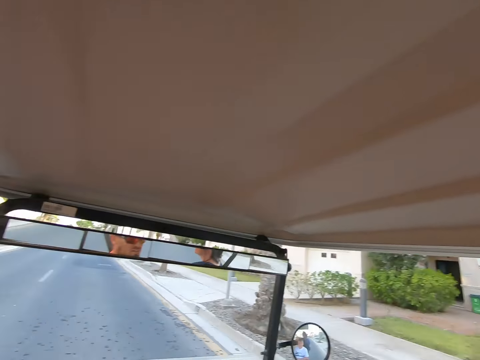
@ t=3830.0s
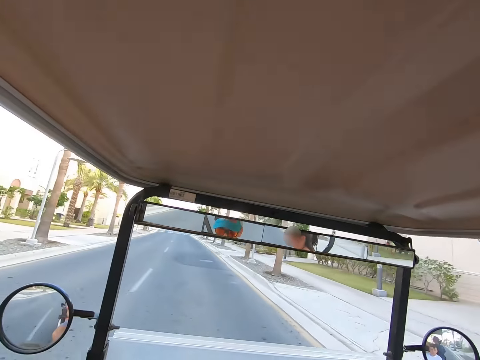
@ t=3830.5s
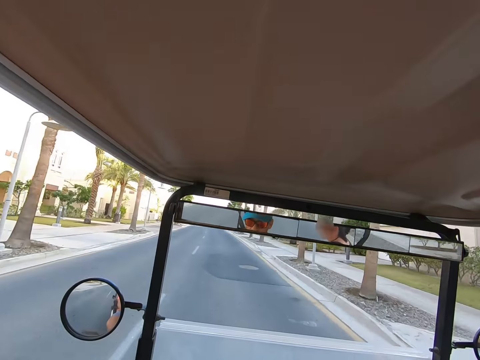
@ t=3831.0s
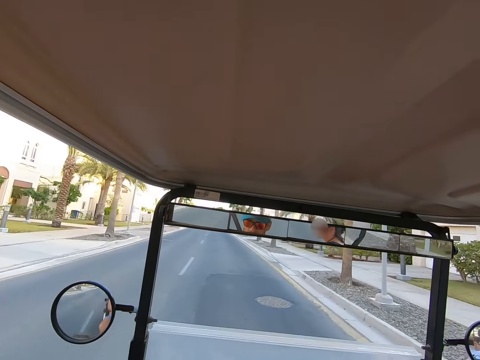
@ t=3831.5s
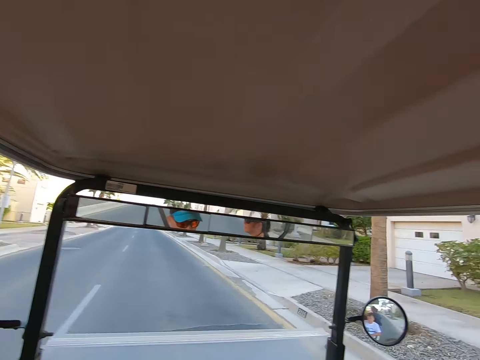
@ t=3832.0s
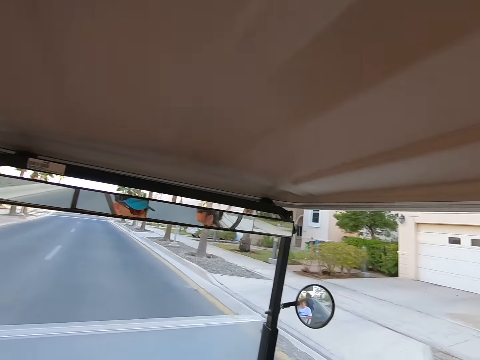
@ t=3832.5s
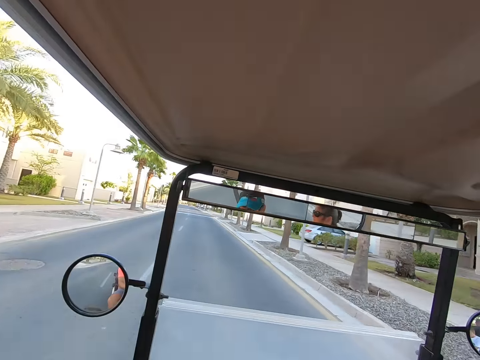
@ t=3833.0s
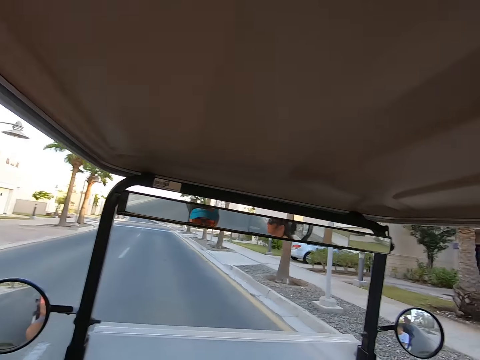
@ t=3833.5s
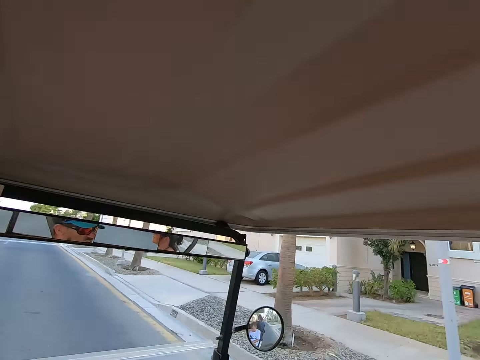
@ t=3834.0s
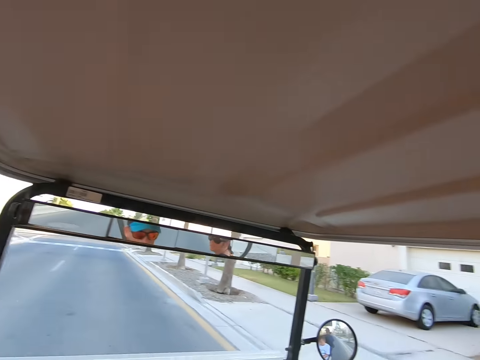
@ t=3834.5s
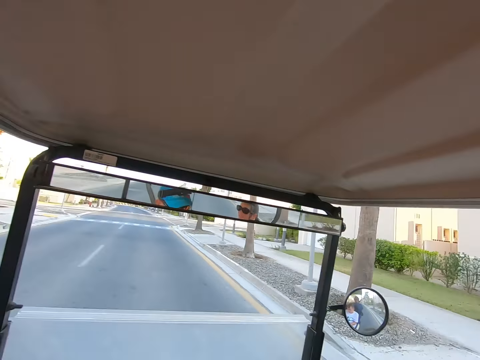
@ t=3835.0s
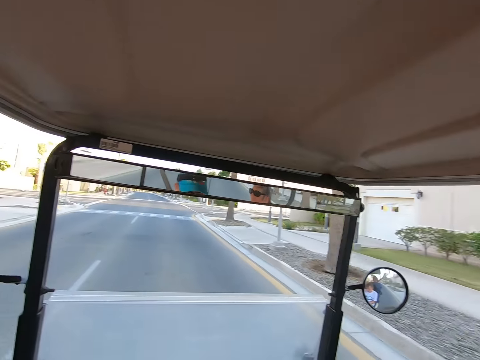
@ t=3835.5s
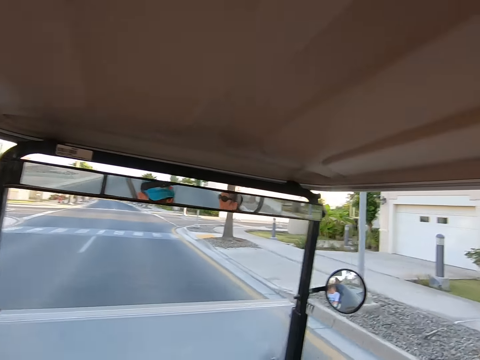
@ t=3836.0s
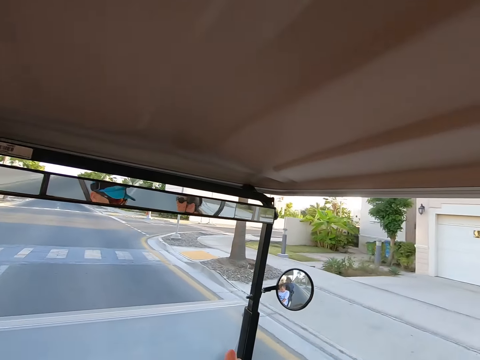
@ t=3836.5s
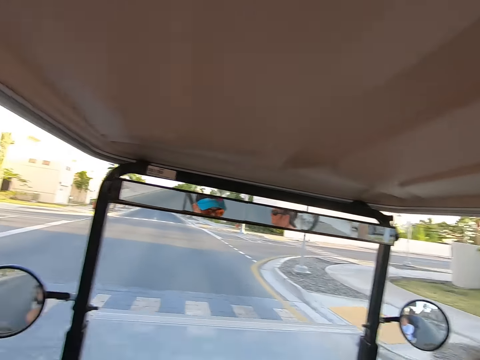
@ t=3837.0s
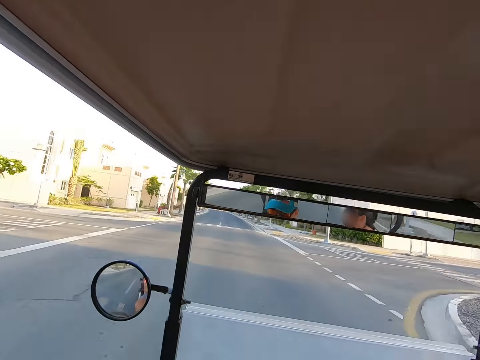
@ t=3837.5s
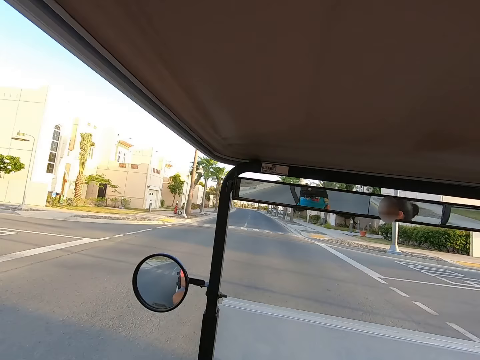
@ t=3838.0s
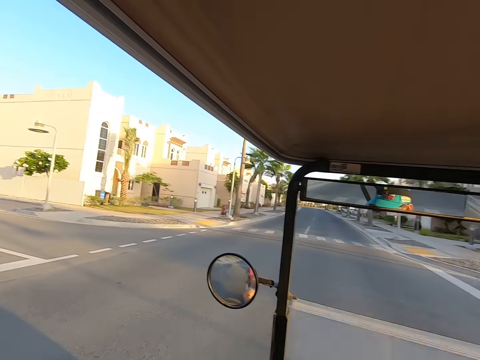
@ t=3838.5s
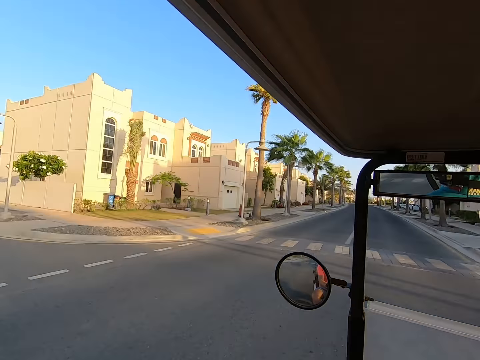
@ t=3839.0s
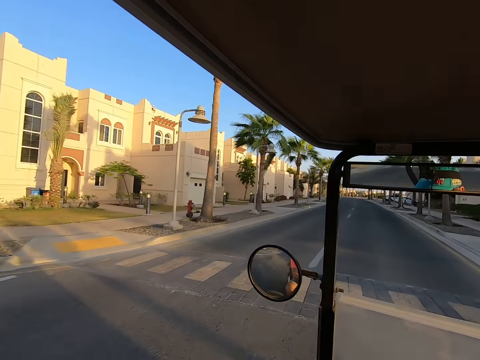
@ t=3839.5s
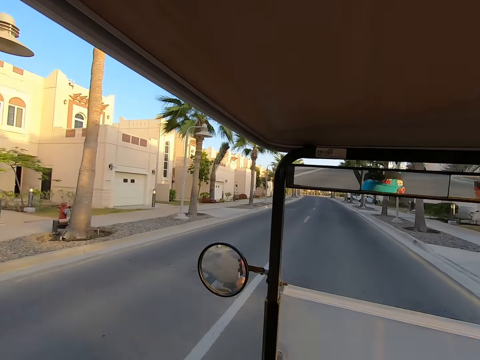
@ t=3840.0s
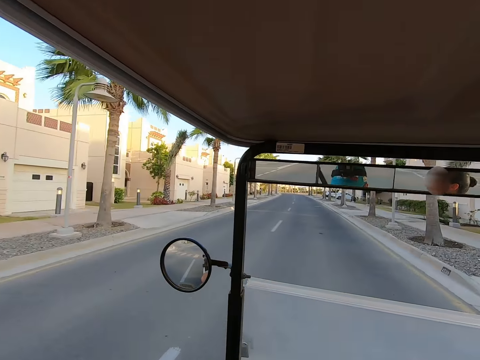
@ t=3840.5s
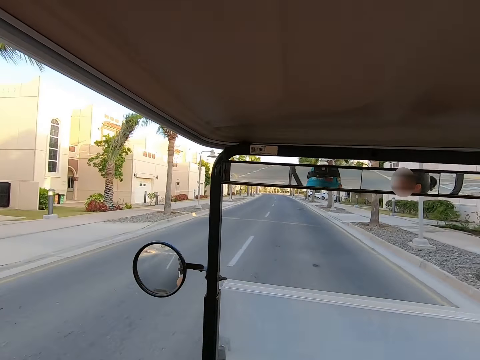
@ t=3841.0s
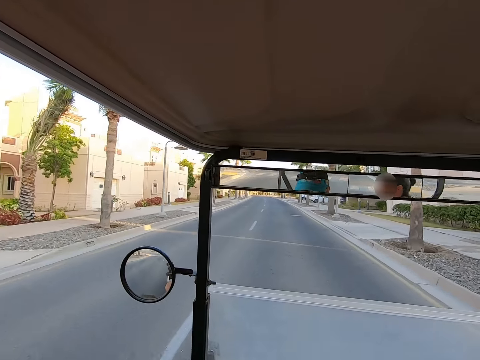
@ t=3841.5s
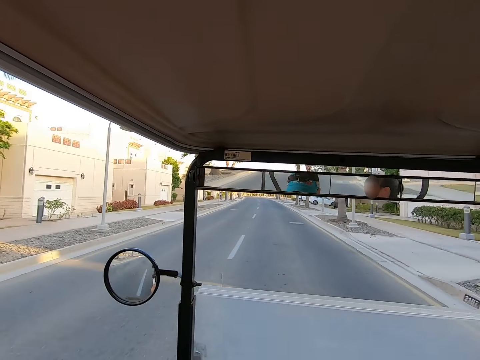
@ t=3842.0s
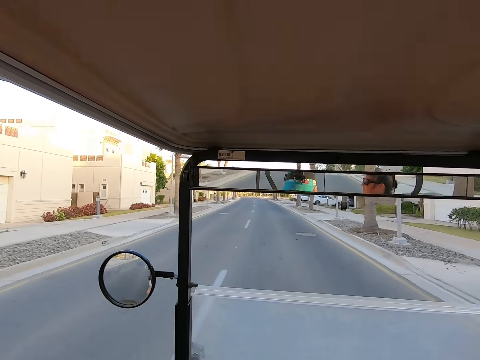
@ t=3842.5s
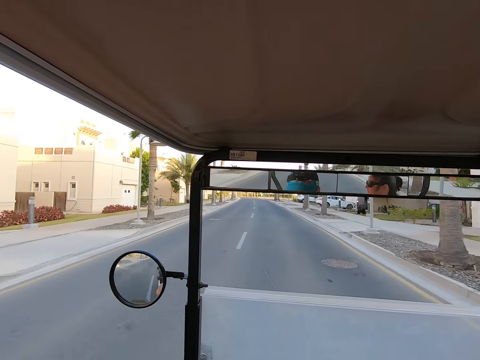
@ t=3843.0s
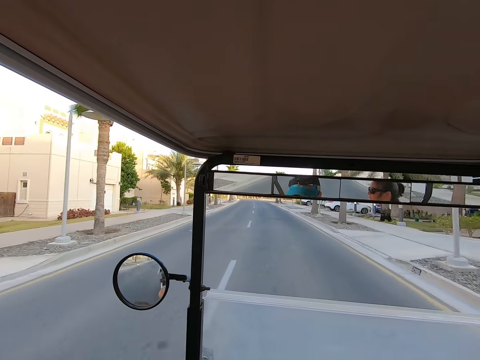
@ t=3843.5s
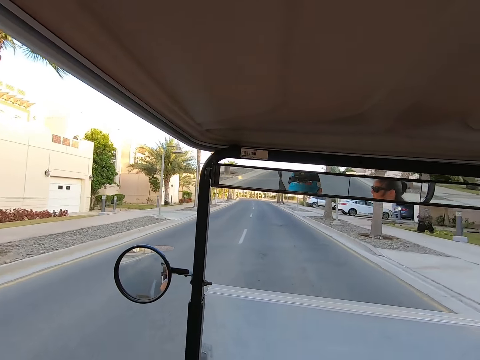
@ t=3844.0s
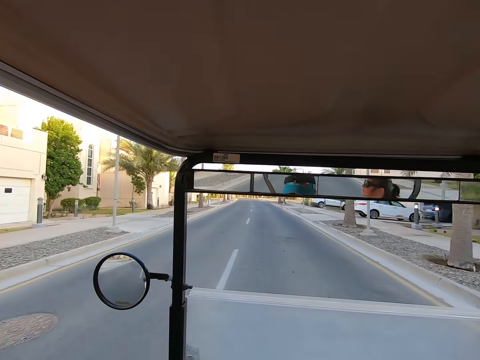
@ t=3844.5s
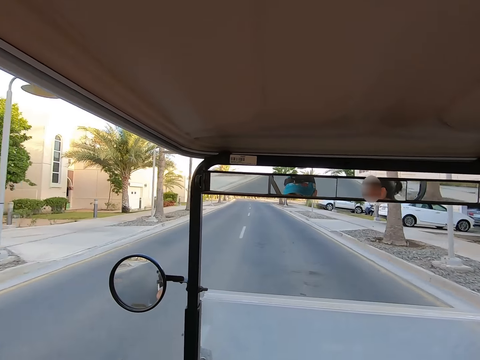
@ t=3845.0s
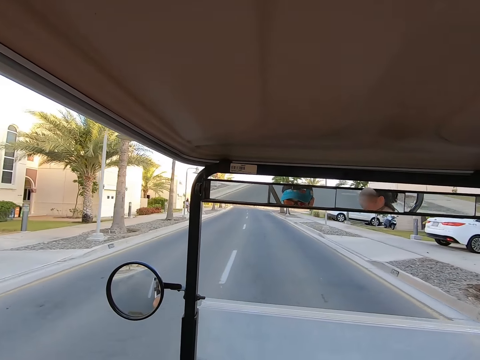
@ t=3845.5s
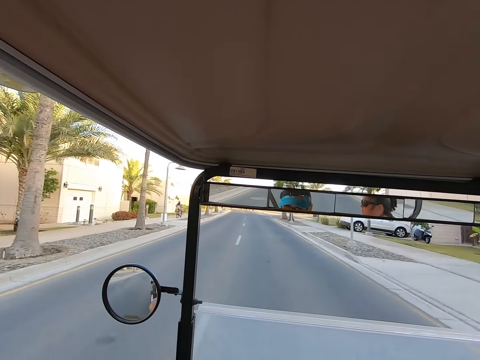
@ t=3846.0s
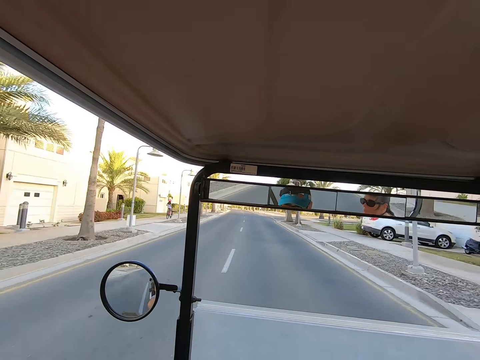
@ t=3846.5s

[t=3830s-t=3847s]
The camera wearer drives on the road. They look around. They look around again. They drive on the road.

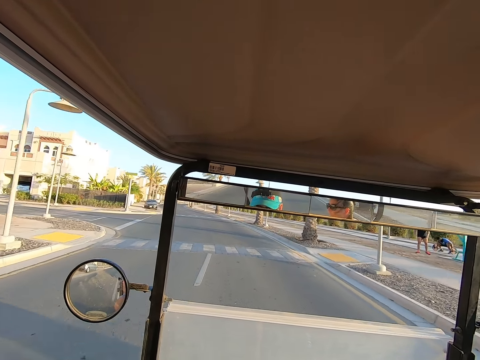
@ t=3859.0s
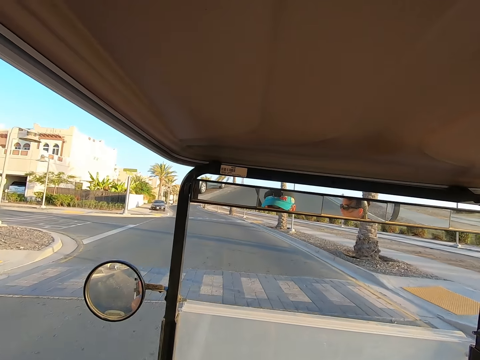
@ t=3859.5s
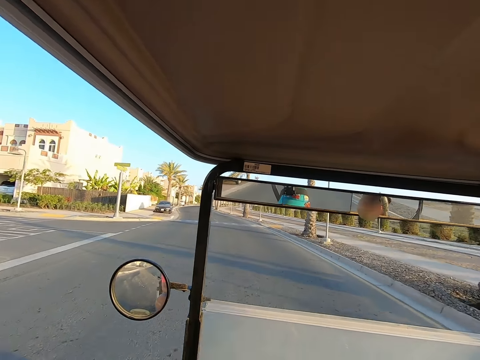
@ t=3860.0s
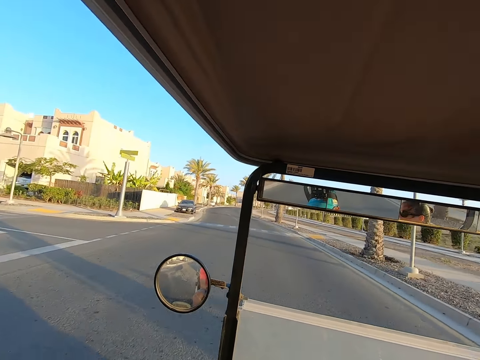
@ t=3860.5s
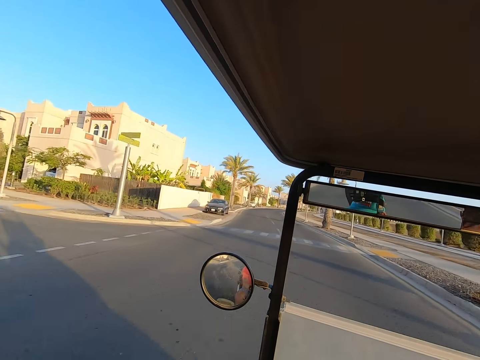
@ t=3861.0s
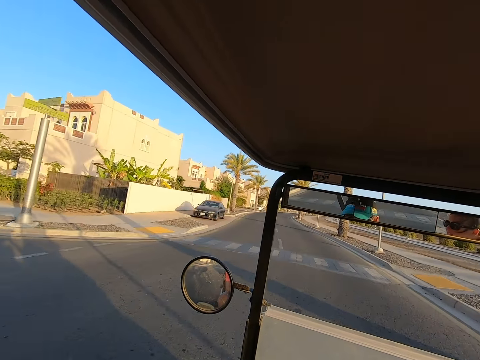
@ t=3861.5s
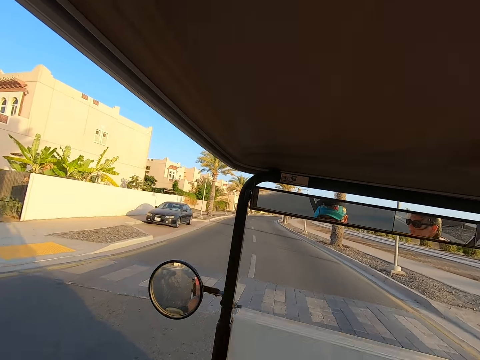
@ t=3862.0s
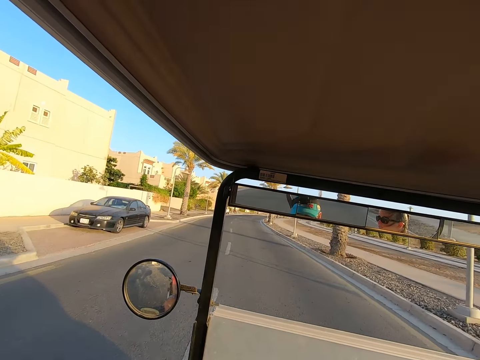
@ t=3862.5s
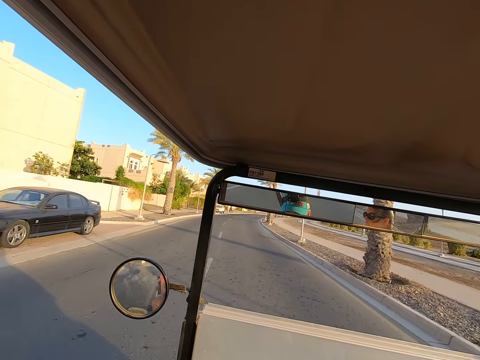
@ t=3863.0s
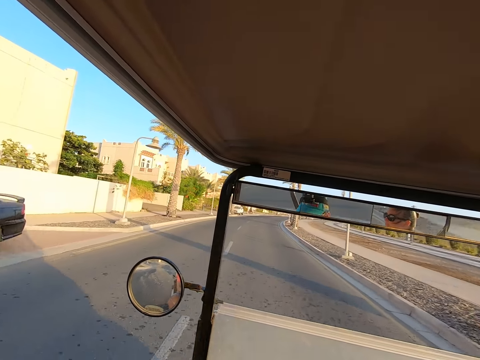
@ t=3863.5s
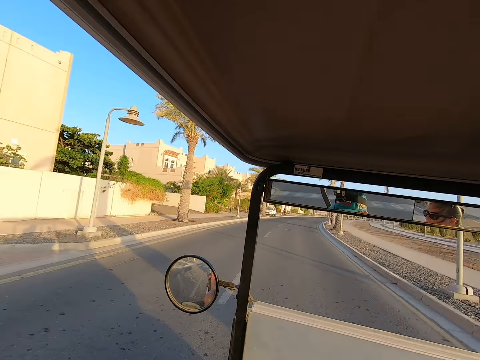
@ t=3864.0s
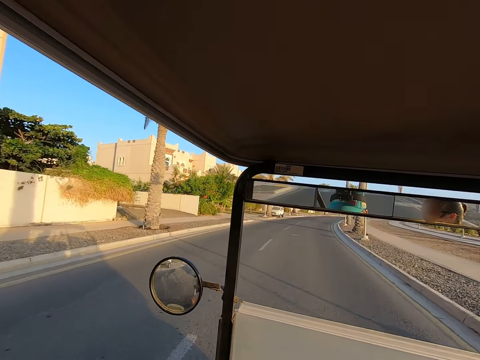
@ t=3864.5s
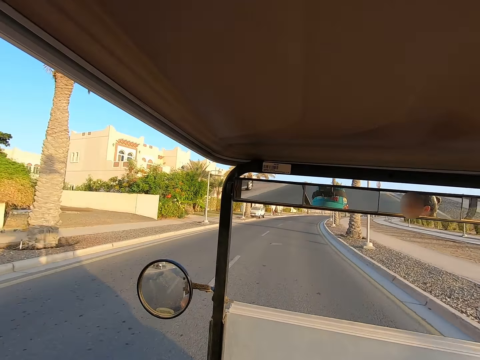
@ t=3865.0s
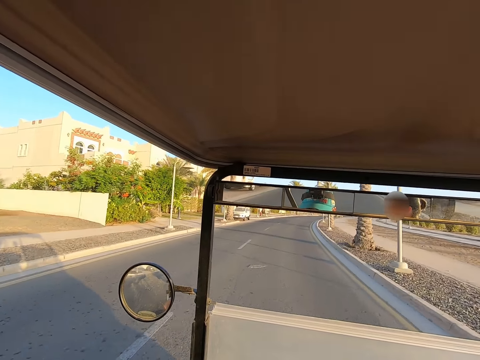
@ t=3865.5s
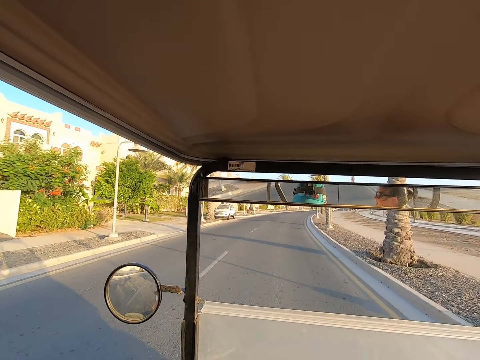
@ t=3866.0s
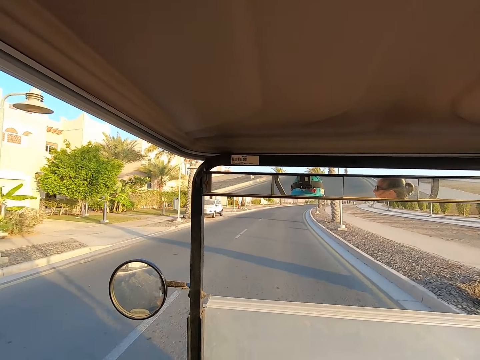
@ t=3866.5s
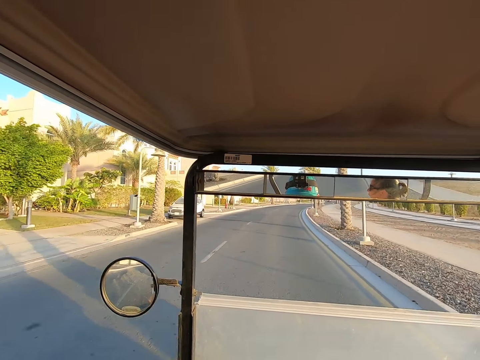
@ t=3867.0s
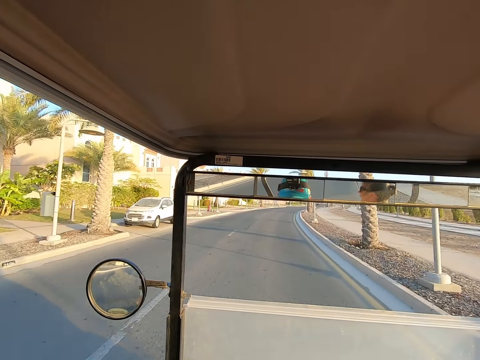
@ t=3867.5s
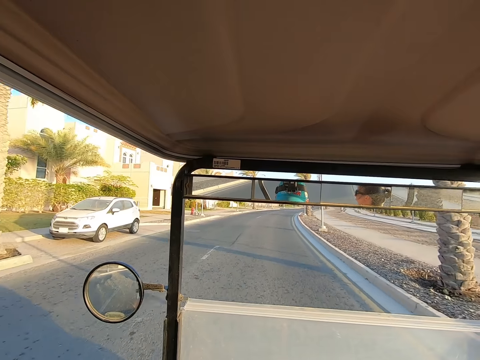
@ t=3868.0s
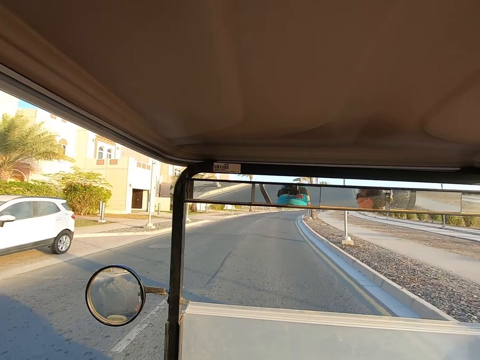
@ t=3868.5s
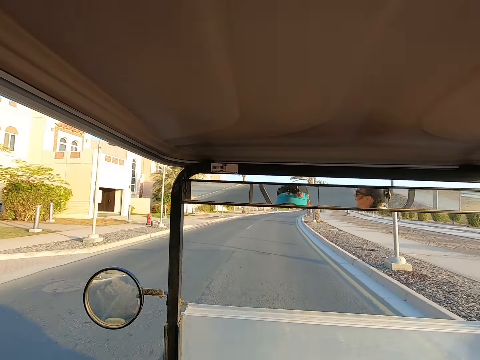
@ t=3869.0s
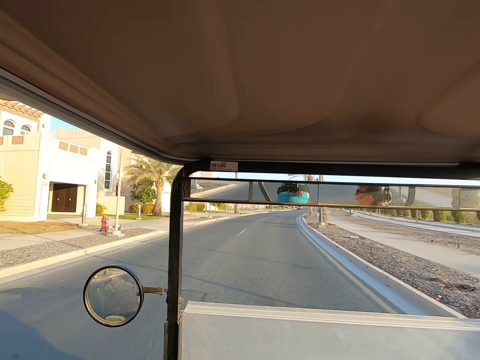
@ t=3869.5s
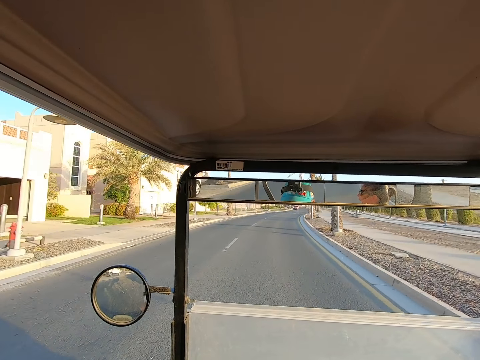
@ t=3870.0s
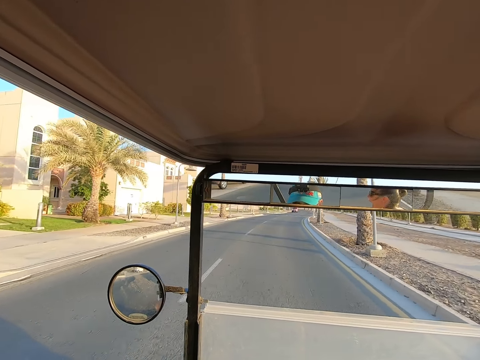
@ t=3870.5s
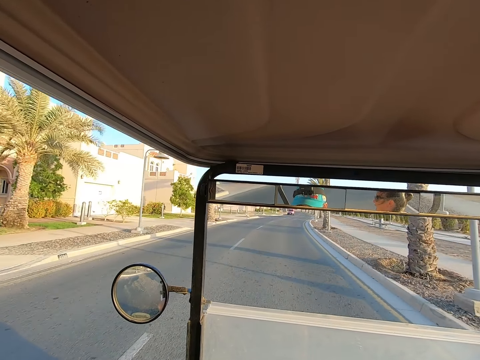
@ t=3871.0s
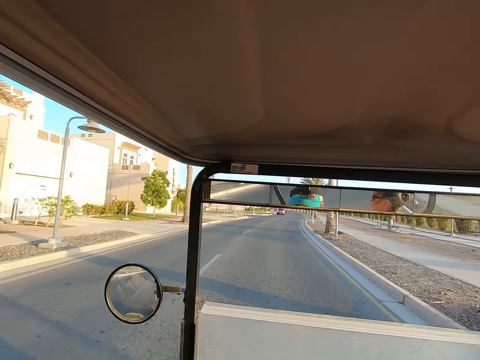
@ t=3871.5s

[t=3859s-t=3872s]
The camera wearer looks around. They drive on the road.
